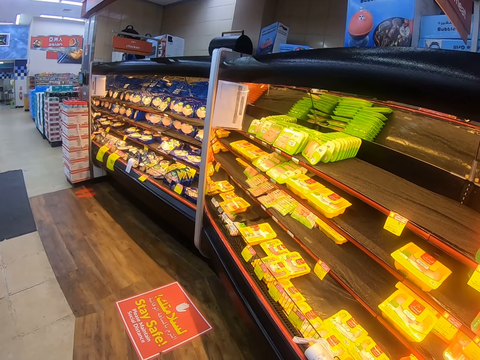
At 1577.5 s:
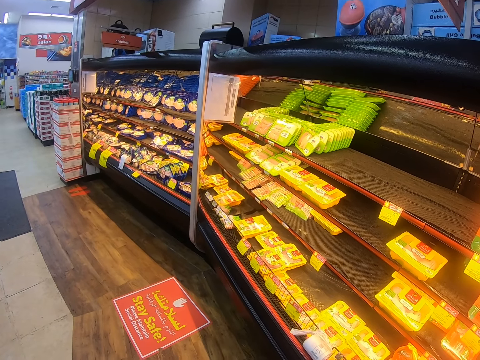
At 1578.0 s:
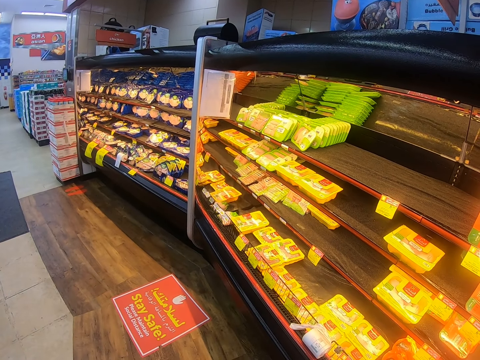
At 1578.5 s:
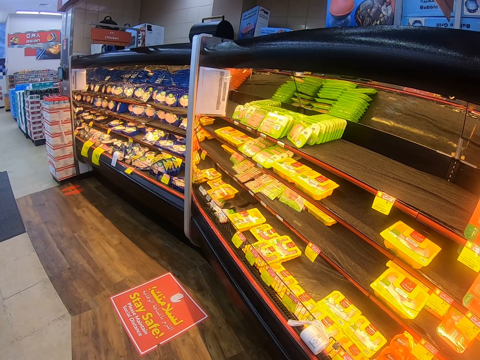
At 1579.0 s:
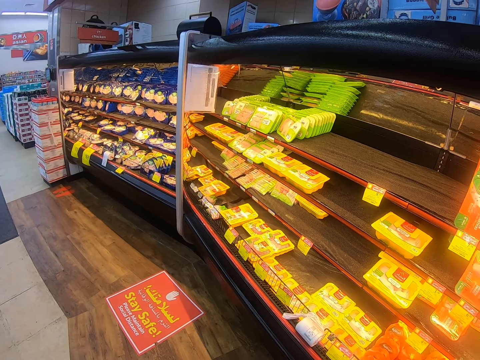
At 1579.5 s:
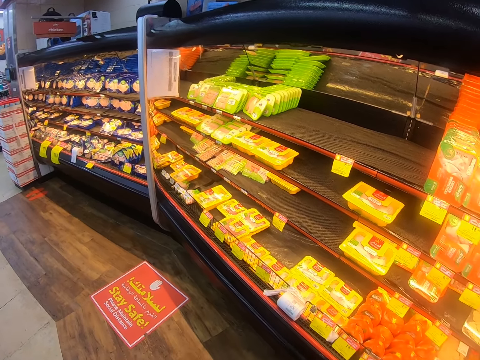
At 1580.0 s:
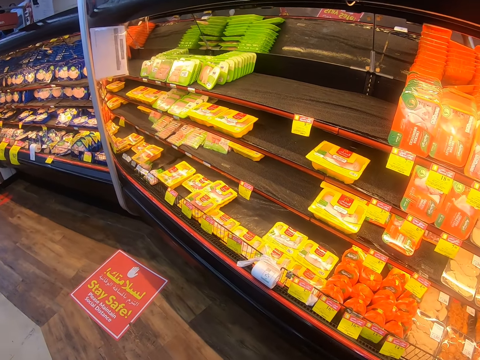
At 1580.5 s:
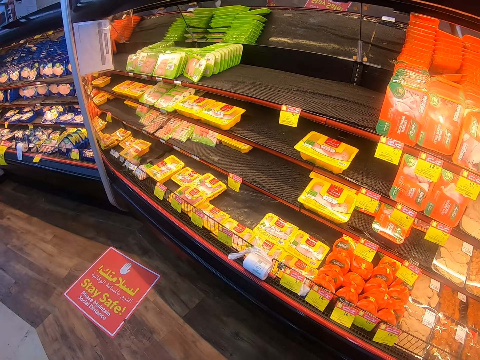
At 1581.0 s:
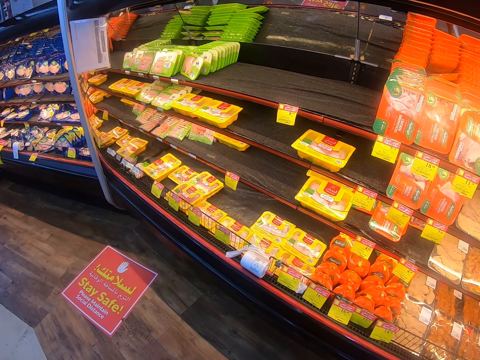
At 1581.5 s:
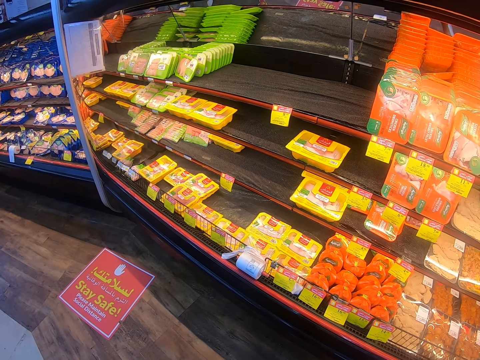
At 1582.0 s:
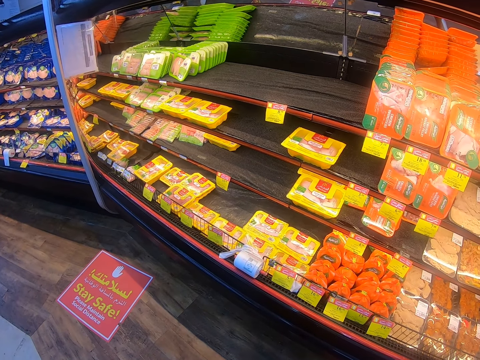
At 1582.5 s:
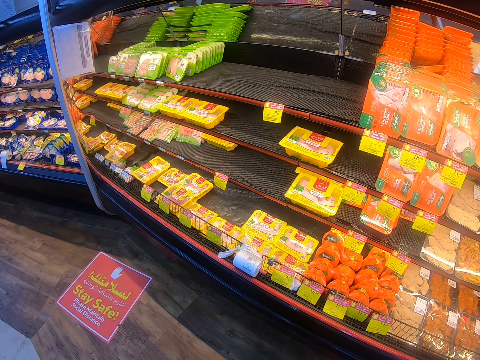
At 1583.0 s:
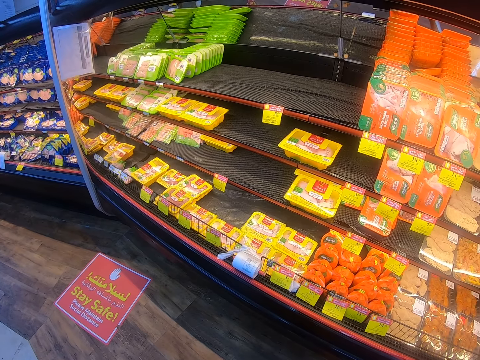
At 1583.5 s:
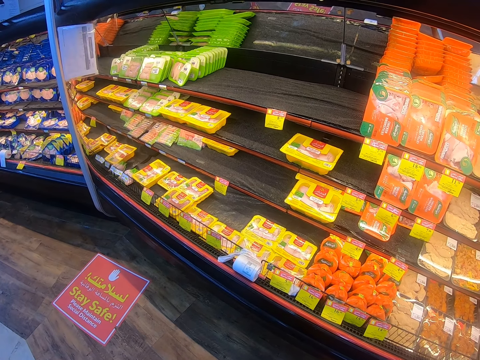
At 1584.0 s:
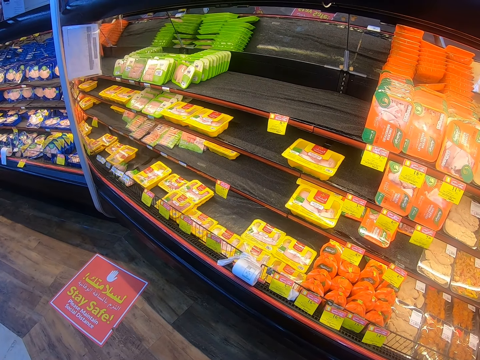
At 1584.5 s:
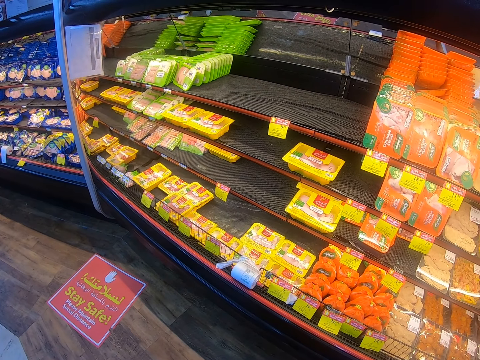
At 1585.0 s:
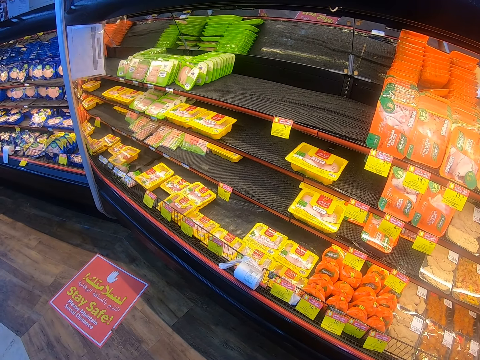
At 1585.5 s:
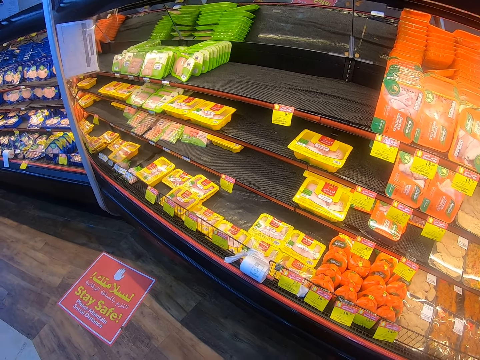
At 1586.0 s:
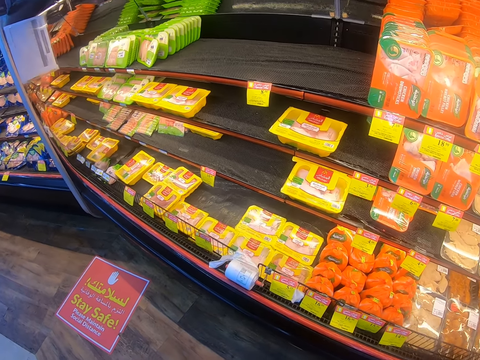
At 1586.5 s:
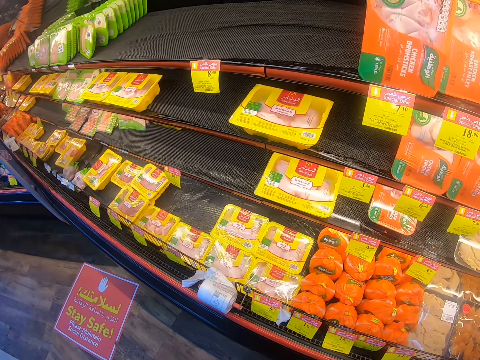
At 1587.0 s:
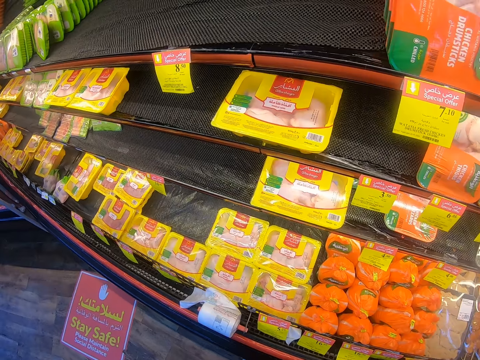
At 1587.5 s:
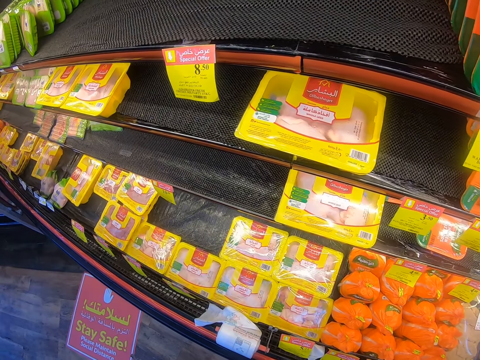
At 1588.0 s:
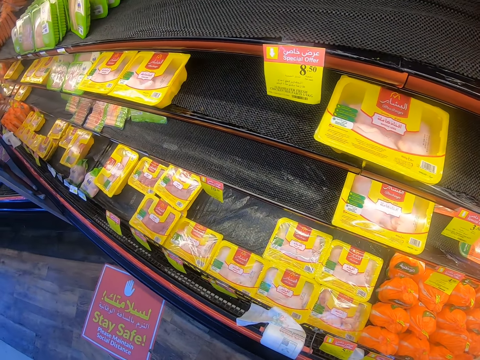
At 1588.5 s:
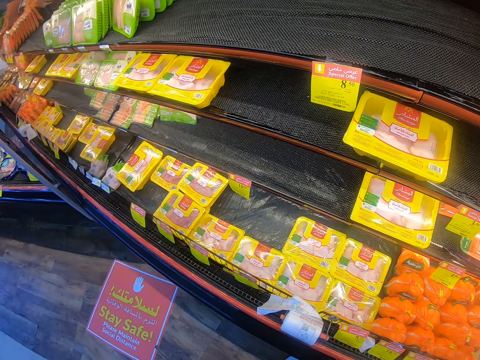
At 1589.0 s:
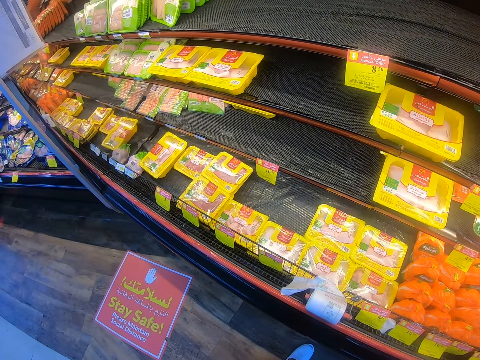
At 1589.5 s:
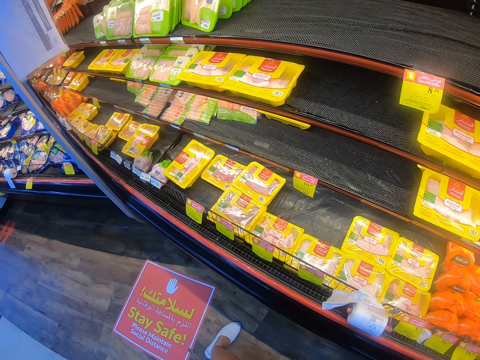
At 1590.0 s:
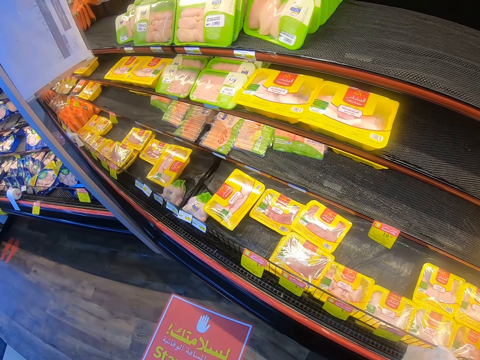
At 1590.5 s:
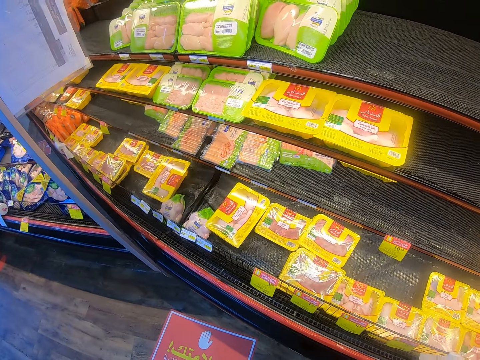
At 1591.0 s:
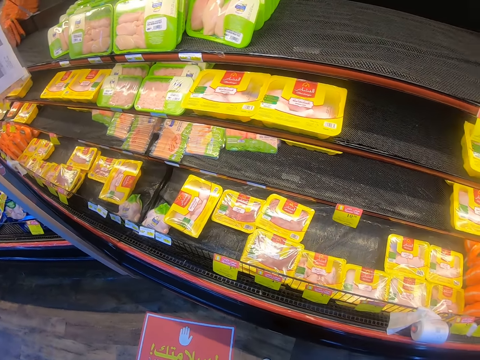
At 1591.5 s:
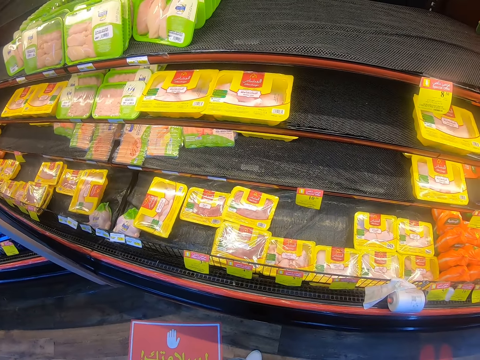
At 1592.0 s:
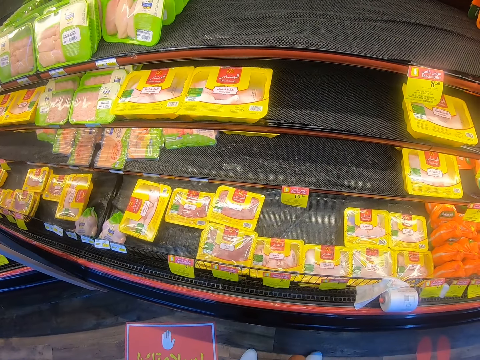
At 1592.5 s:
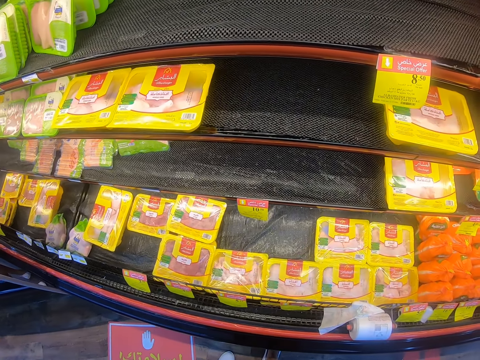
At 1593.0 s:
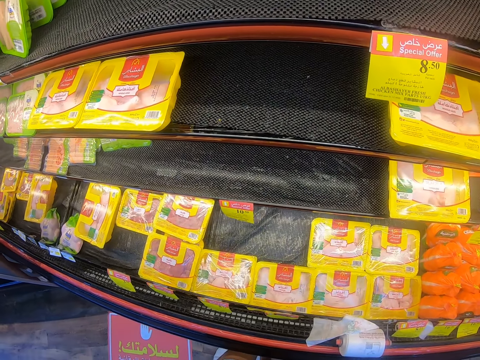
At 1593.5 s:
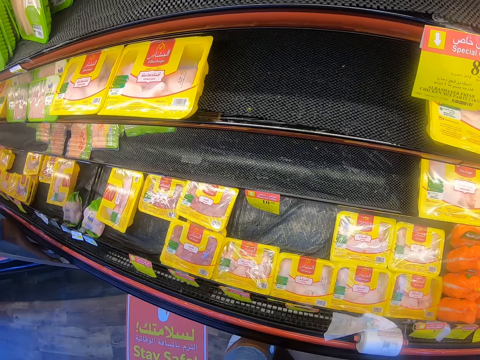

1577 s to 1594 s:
The camera wearer steps forward. They look around the supermarket shelf and walk around the supermarket.

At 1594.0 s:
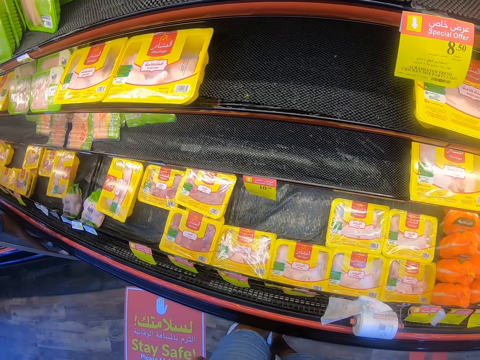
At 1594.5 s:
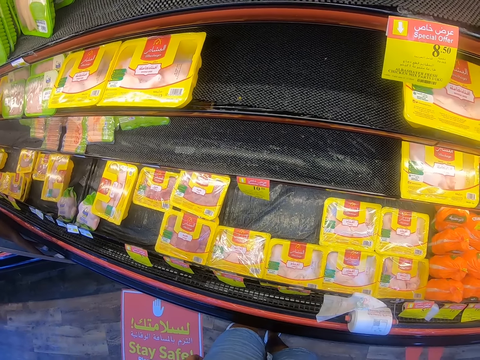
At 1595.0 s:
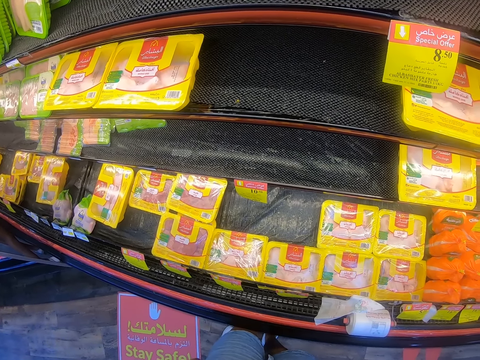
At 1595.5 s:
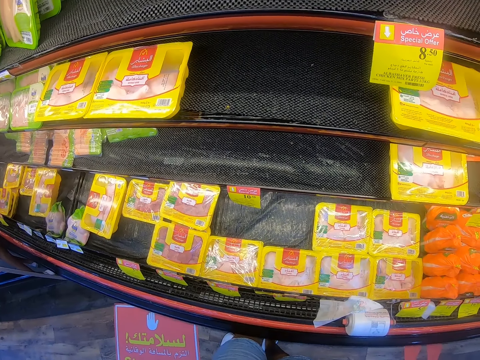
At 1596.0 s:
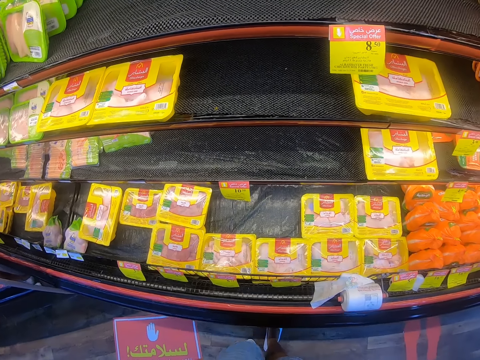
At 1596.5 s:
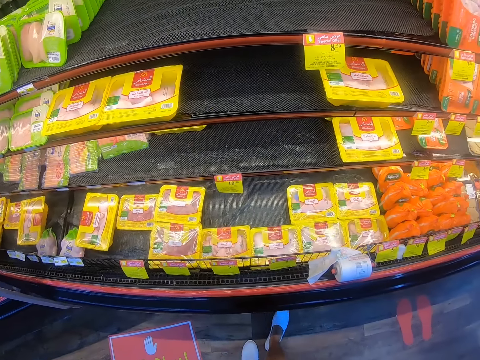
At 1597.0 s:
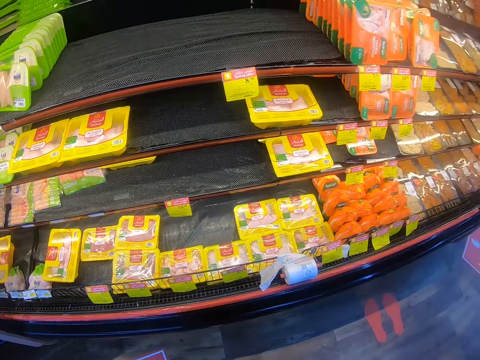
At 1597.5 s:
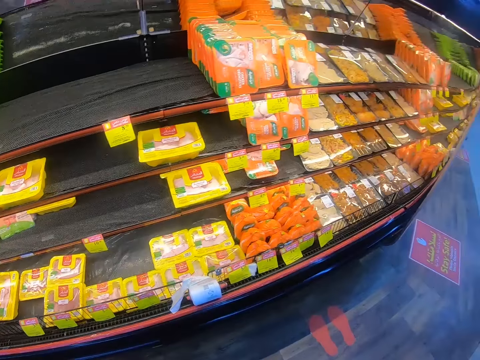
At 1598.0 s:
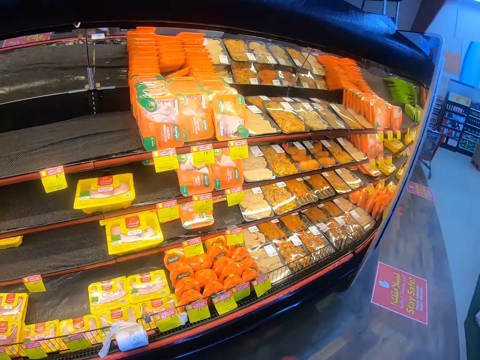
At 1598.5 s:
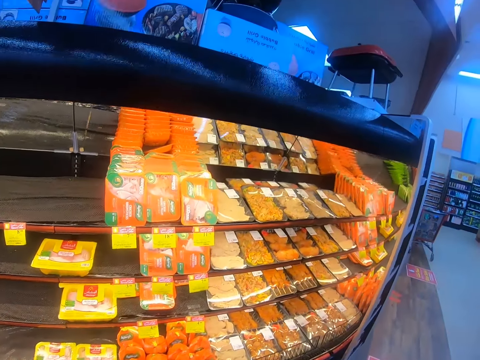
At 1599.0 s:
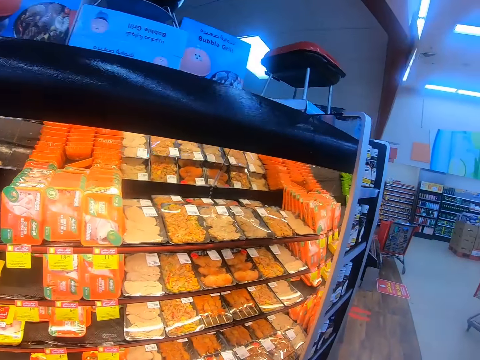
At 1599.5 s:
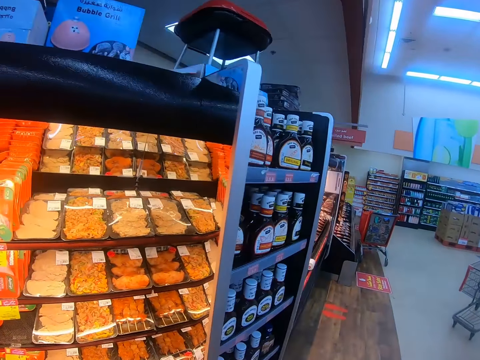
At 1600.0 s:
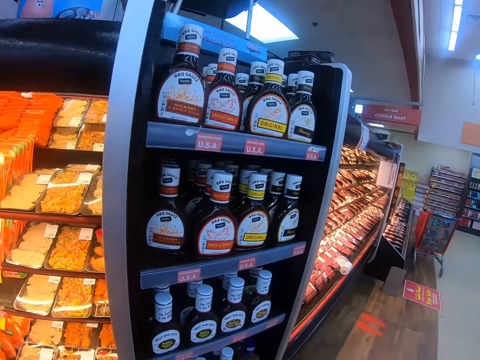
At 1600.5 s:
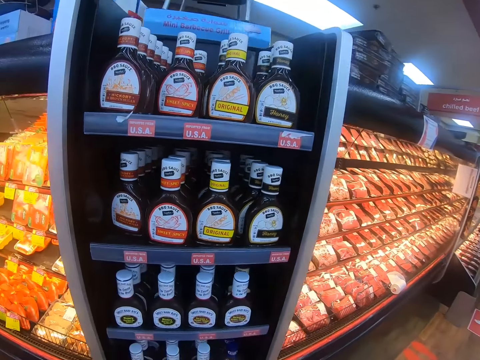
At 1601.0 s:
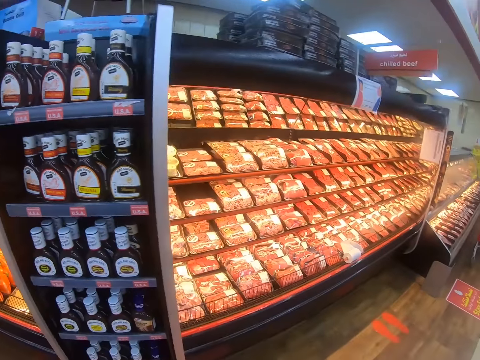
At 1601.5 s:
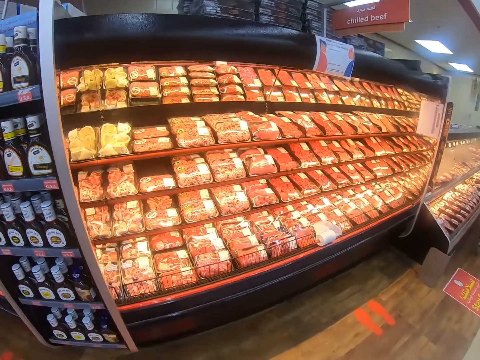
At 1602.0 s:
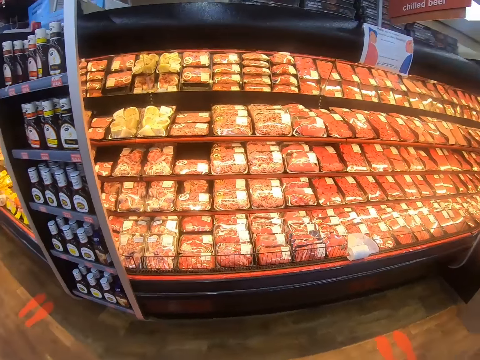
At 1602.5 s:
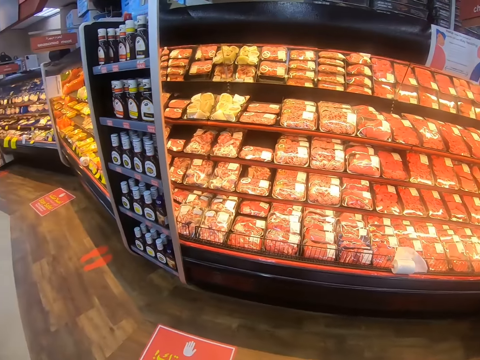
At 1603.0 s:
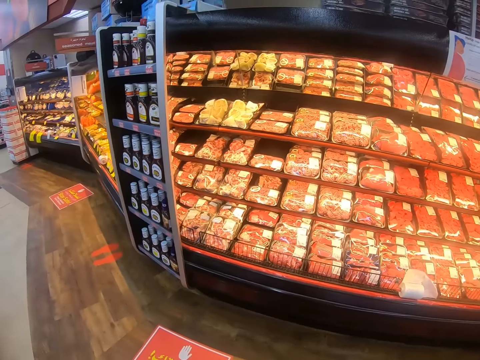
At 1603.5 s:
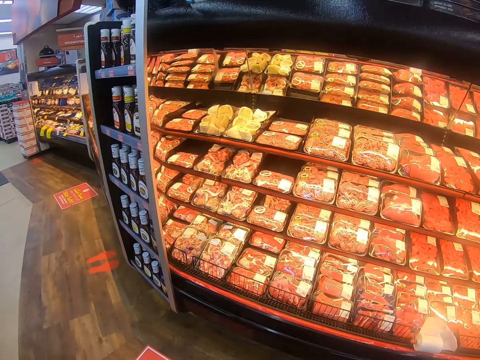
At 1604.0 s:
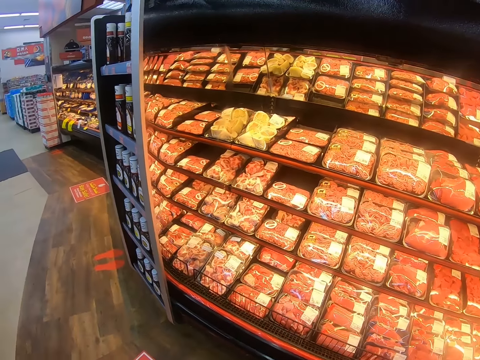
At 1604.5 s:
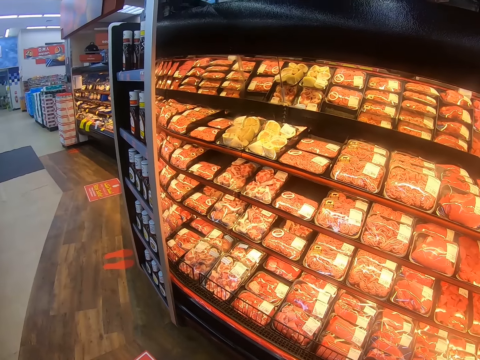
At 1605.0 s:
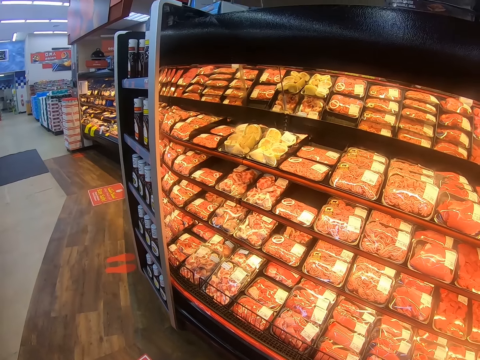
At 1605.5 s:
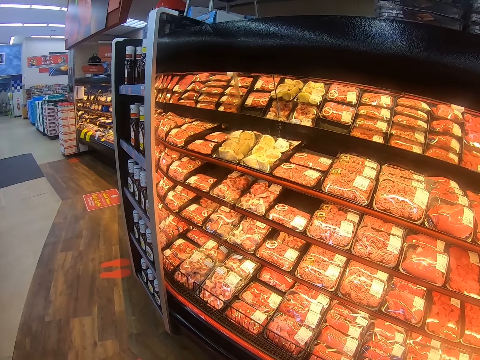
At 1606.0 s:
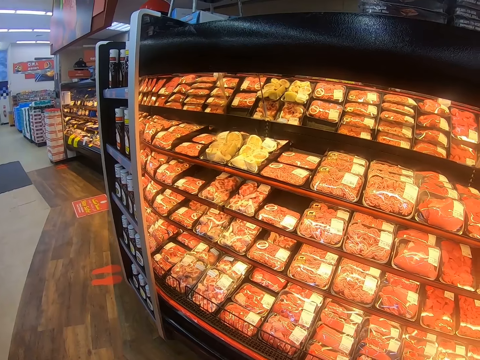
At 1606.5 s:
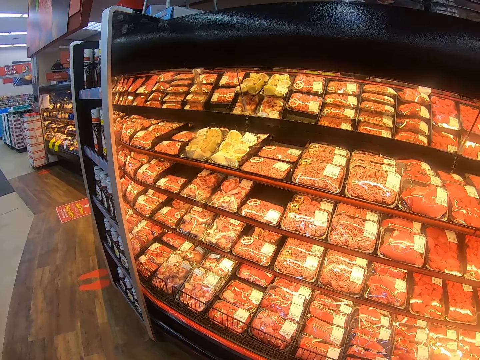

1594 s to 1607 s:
The camera wearer steps forward. They look around the supermarket shelf and walk around the supermarket. They look at the shelf.
